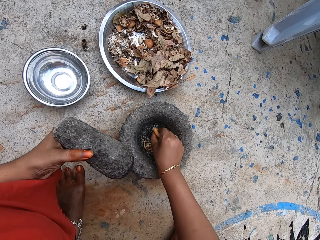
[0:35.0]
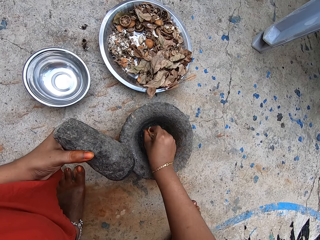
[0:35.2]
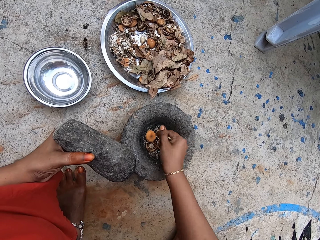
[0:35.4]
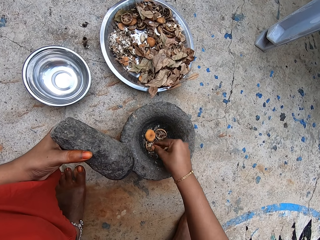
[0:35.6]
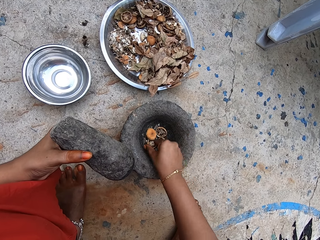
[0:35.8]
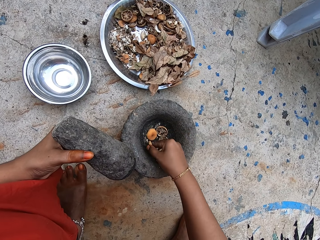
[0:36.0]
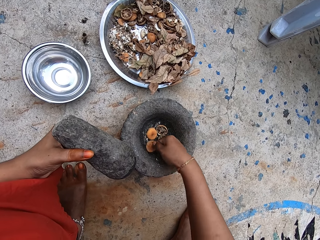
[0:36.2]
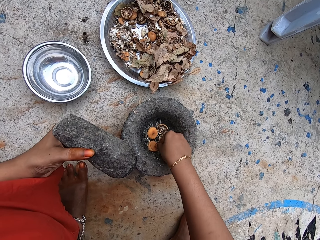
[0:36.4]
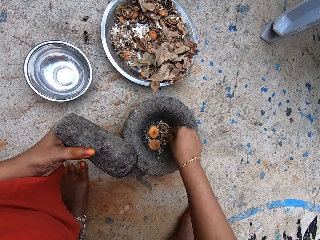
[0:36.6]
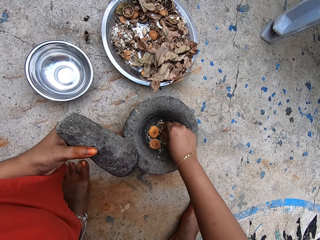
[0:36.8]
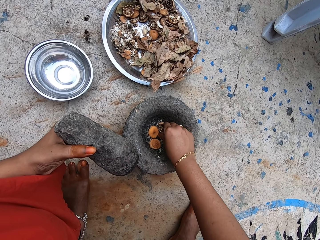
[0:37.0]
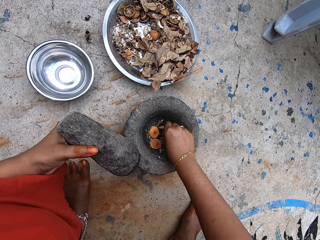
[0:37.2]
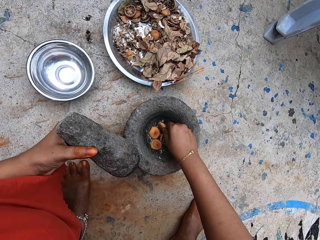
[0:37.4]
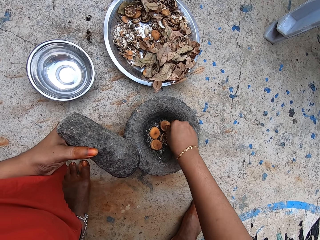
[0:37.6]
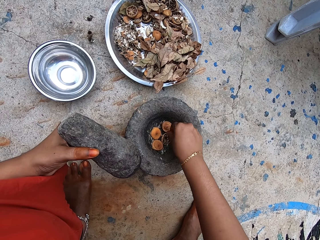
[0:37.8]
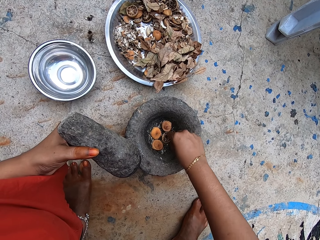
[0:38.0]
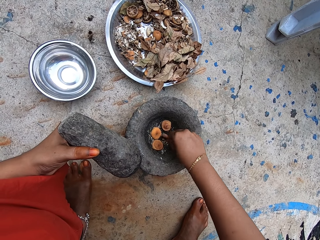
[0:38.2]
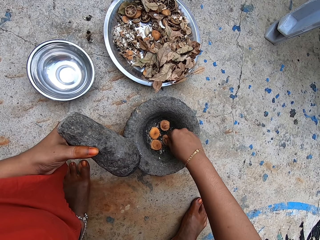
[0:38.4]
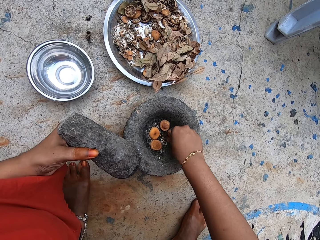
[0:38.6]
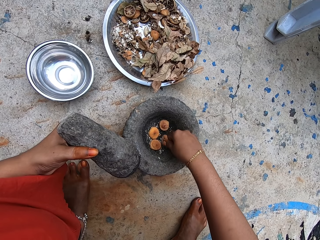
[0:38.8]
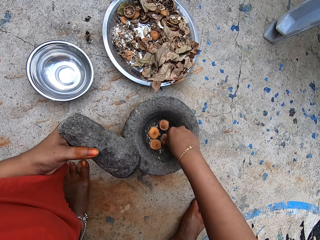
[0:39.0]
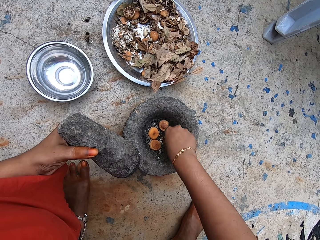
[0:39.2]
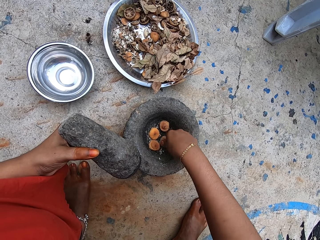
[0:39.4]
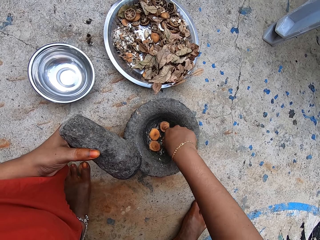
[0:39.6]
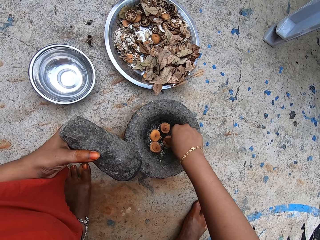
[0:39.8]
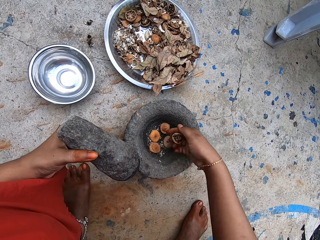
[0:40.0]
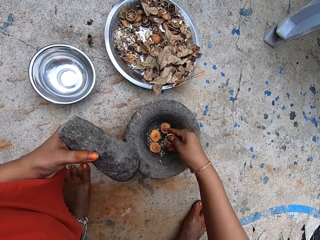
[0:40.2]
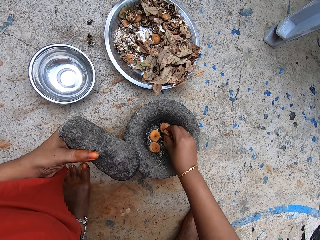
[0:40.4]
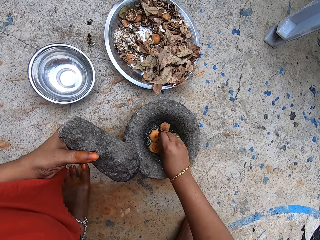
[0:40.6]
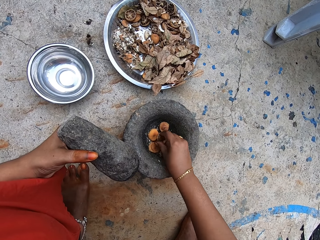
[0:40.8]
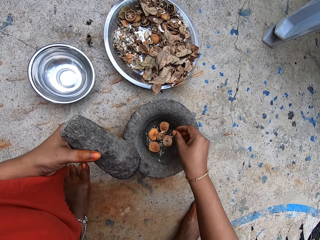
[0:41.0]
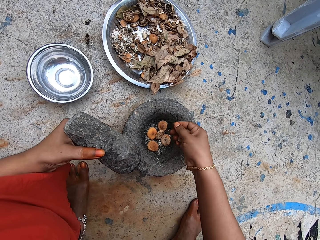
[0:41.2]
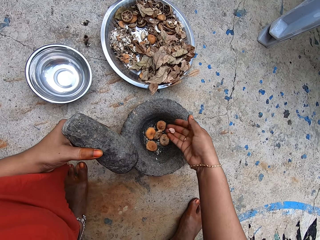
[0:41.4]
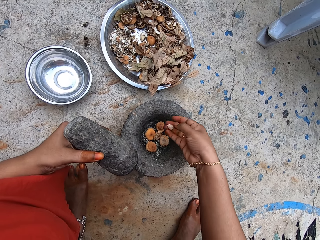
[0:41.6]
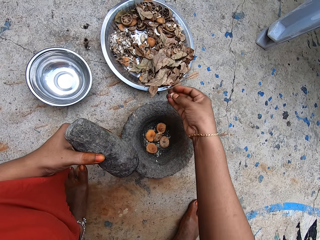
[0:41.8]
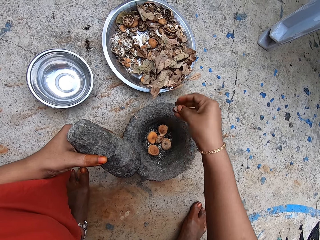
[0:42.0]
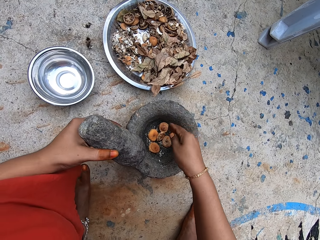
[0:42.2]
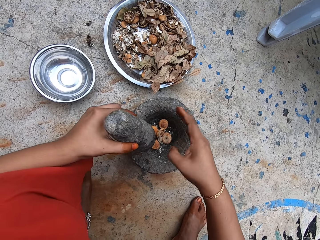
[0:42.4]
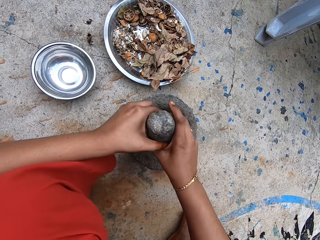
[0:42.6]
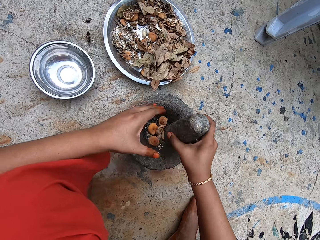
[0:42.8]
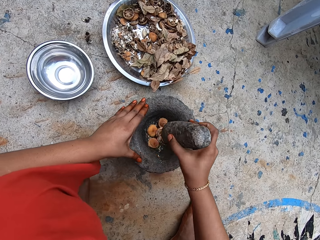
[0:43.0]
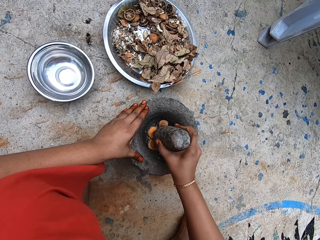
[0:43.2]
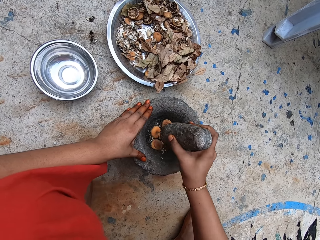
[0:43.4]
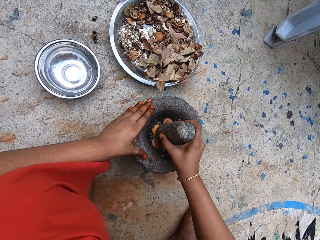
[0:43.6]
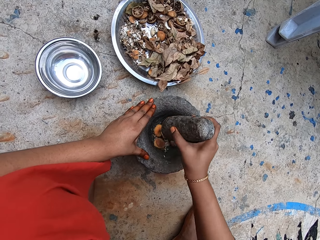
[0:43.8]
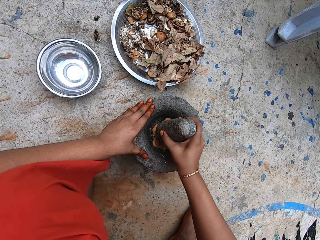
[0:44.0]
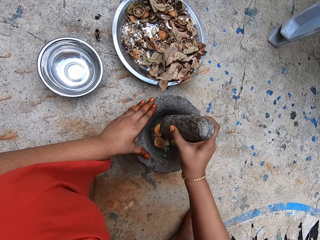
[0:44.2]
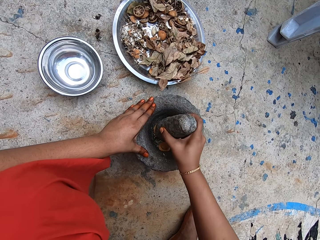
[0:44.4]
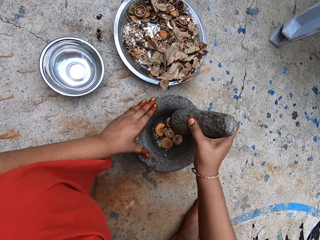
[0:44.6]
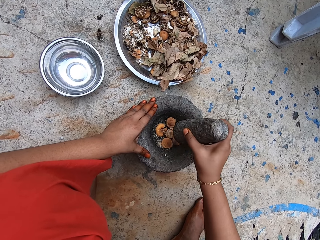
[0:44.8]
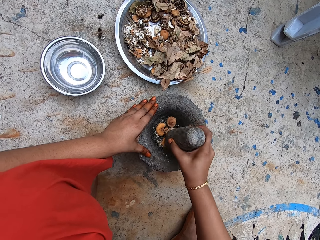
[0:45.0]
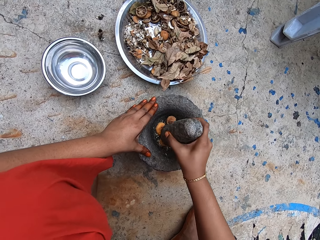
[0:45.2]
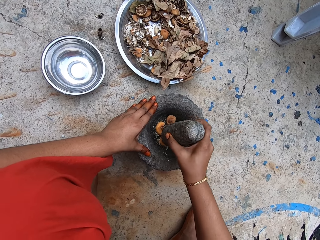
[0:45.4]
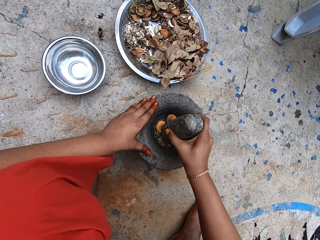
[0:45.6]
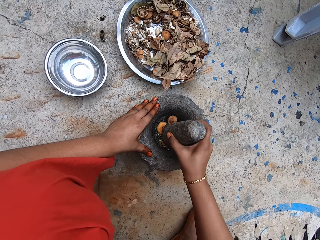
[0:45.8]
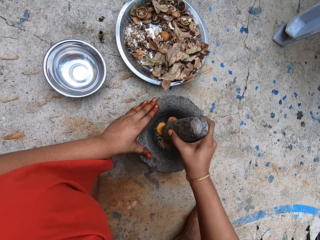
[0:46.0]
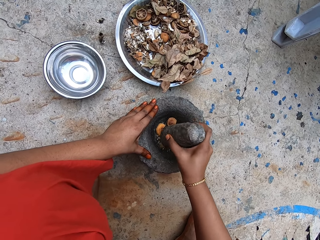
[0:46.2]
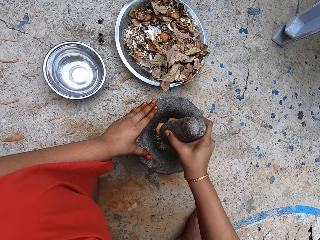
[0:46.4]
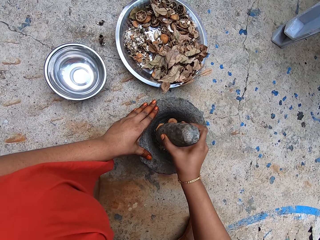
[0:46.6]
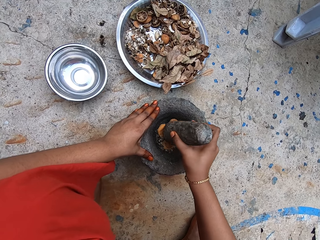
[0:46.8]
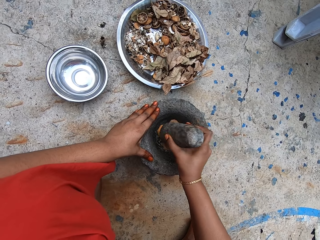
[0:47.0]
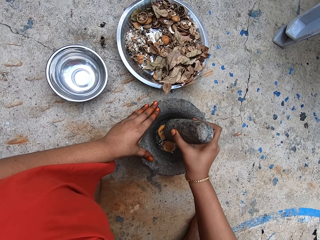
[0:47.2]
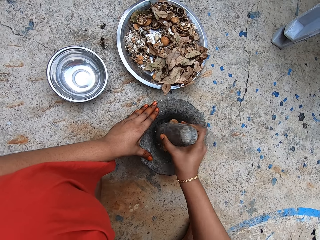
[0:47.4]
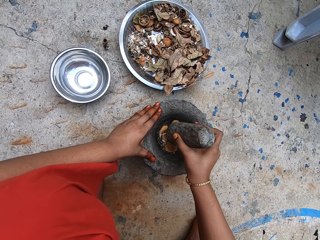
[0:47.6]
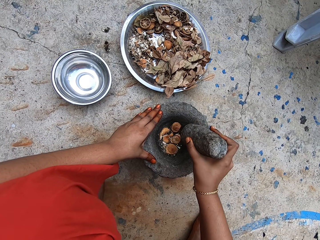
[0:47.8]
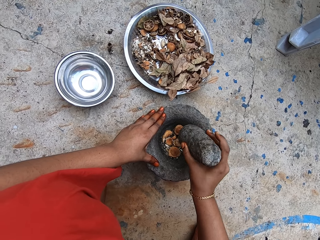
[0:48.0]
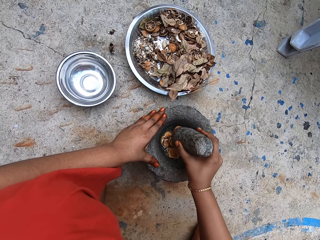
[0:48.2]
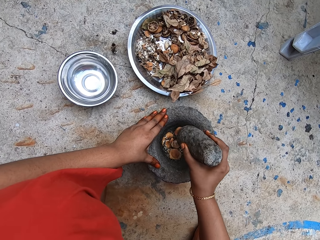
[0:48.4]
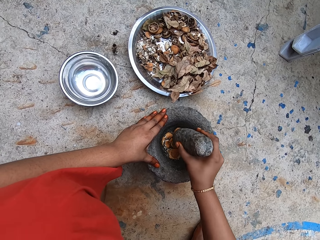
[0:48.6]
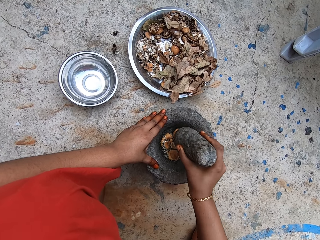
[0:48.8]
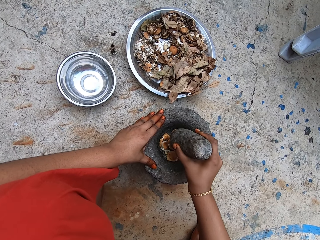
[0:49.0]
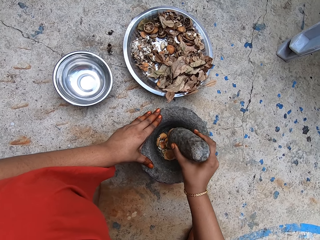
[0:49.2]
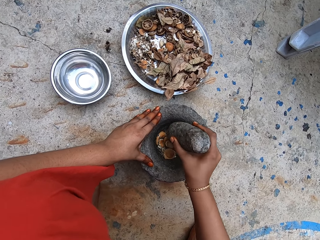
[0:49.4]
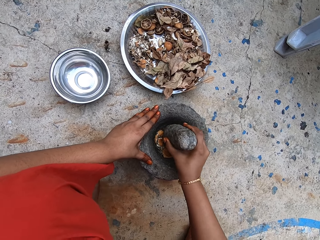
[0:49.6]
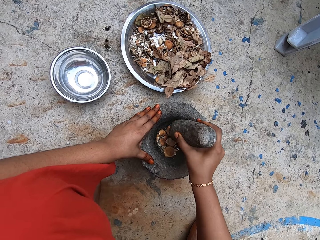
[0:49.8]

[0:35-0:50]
The camera wearer drops a dried lime slice into the mortar with her right hand. She flips the dried lime slice in the mortar with her right hand repeatedly. She drops a dried lime slice into the mortar with her right hand. She drops a dried lime piece into the mortar with her right hand. She passes the pestle from her left hand to her right hand. She places her left hand on the mortar. She pounds the dried lime slices in the mortar with the pestle in her right hand. She holds the pestle with the right hand.

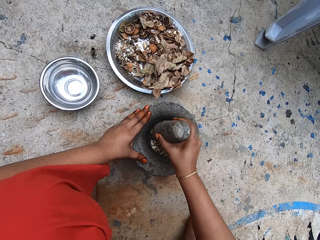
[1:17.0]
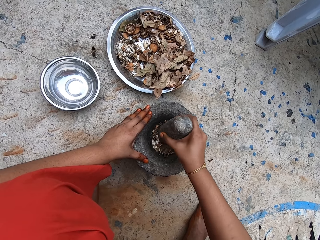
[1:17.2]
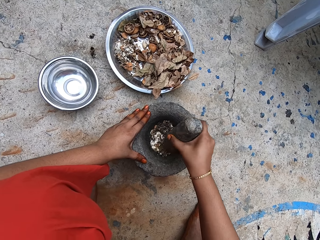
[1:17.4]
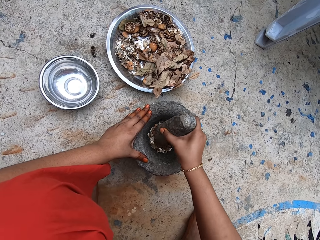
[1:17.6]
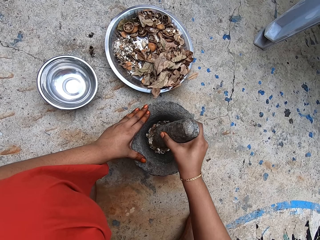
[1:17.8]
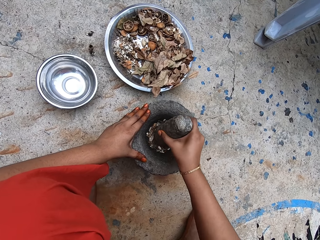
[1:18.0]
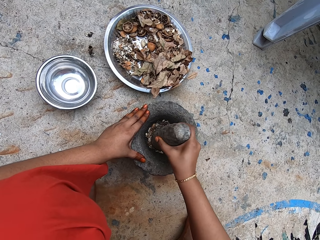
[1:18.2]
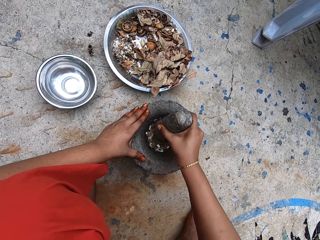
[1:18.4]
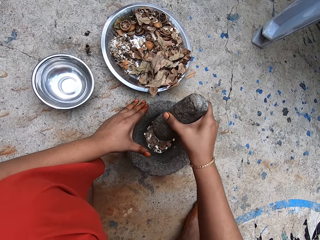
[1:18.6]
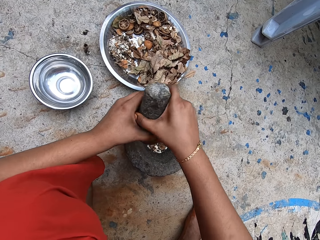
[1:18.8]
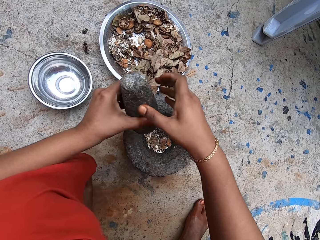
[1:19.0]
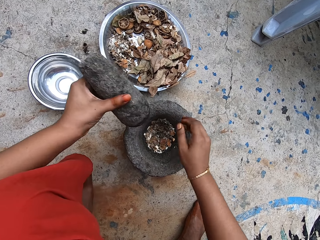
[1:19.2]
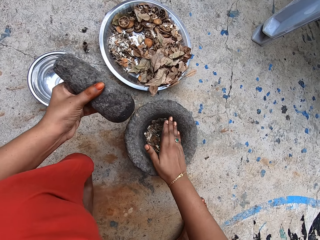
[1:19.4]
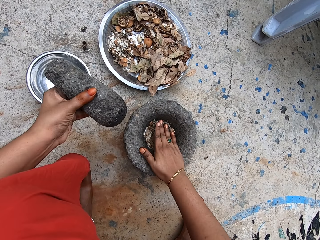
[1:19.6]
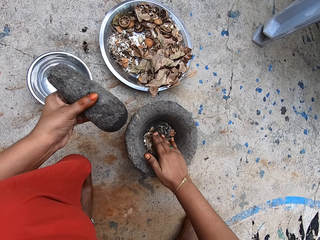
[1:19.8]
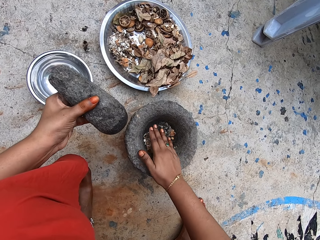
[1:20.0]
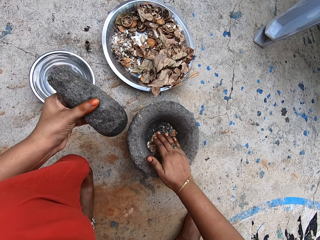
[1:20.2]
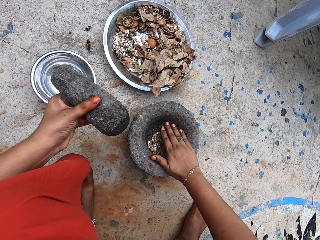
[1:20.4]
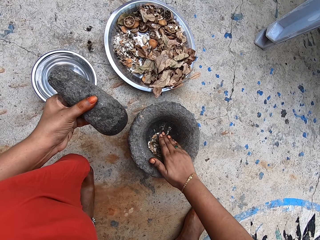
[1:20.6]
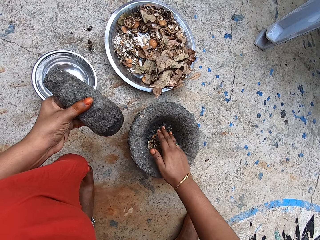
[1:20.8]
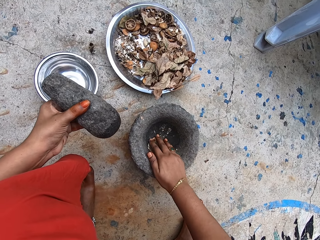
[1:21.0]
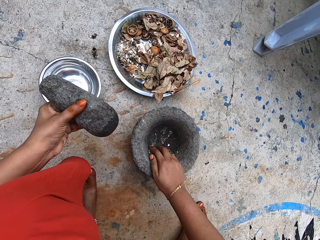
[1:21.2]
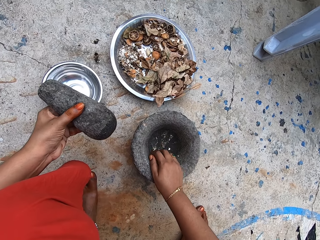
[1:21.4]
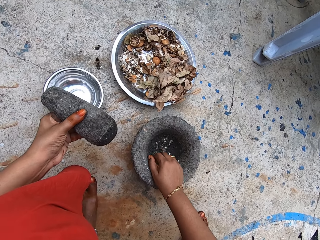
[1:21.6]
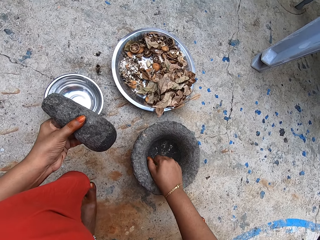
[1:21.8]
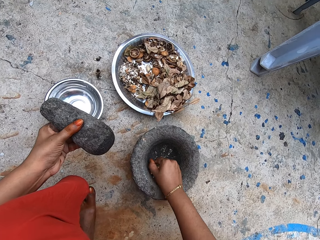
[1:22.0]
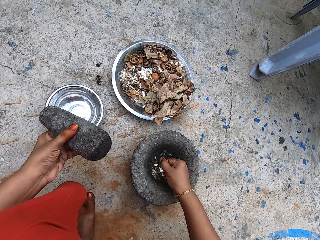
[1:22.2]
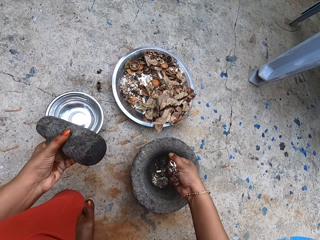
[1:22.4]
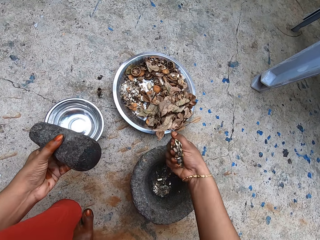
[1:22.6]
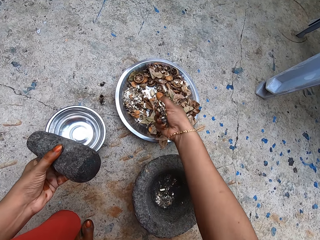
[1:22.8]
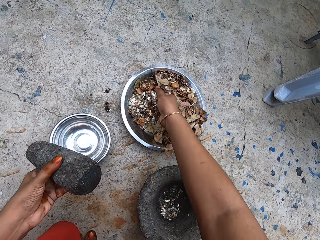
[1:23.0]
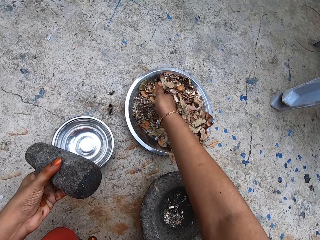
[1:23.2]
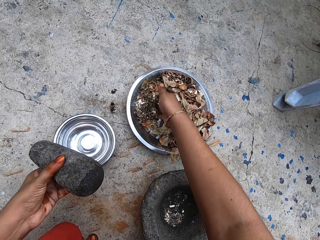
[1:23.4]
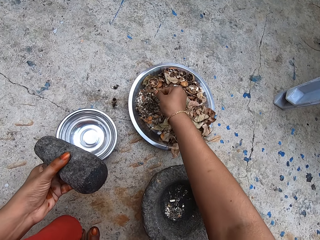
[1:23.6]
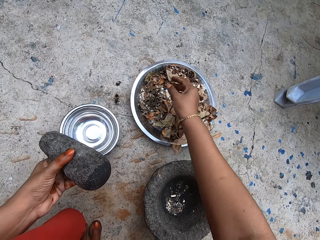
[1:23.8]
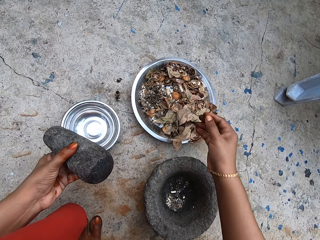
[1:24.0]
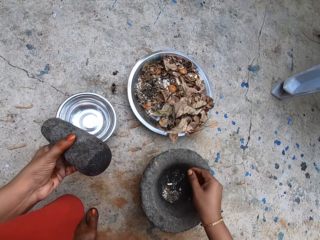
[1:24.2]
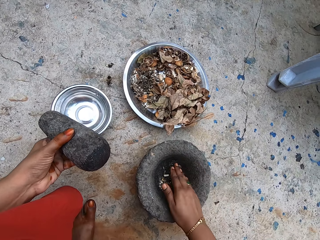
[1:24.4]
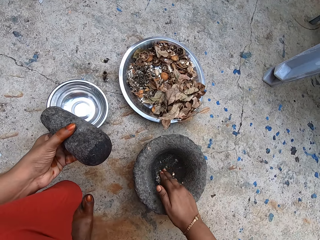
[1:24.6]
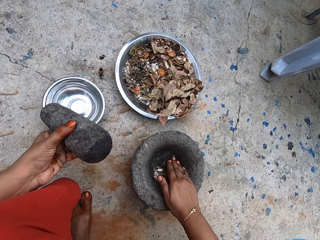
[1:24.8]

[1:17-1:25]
The camera wearer passes the pestle from her right hand to her left hand. She holds the pestle with the left hand. She scoops some pounded dried lime slices from the mortar with her right hand. A man converses with the camera wearer. The camera wearer pours the pounded dried lime slices into the plate with her right hand. She scoops some pounded dried lime slices from the mortar with her right hand.
